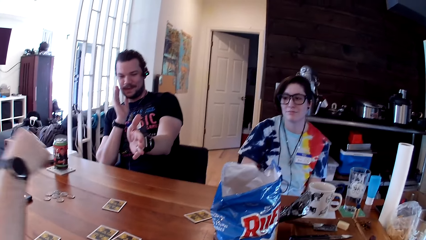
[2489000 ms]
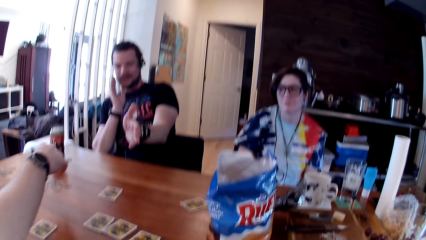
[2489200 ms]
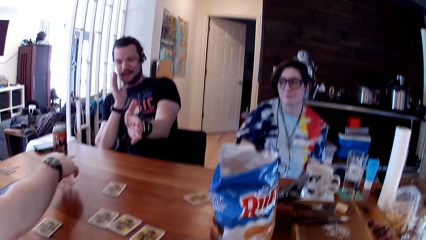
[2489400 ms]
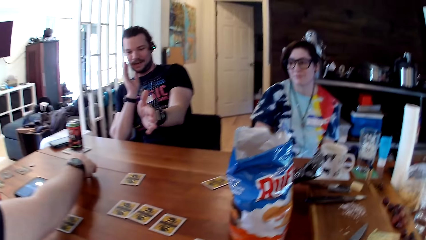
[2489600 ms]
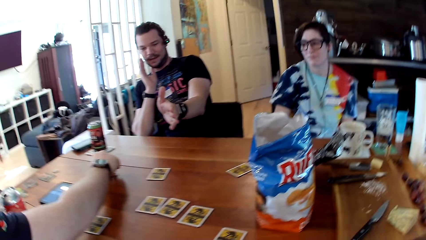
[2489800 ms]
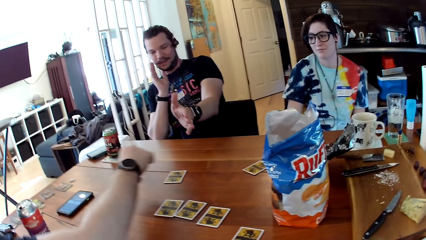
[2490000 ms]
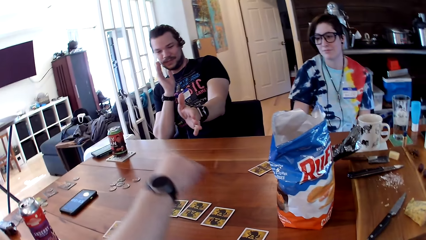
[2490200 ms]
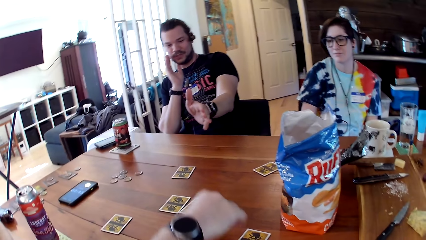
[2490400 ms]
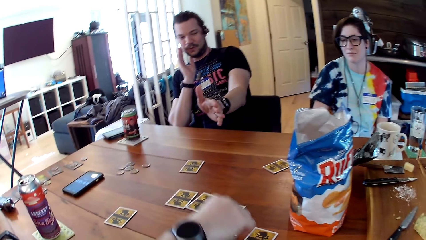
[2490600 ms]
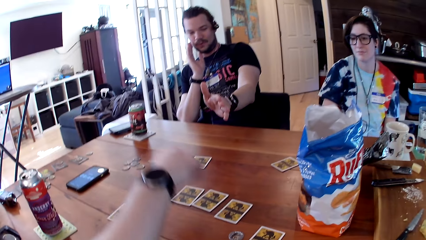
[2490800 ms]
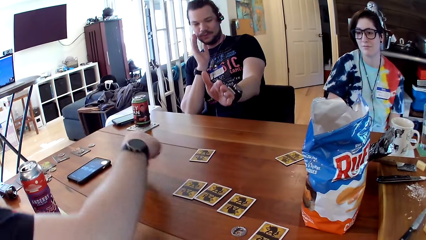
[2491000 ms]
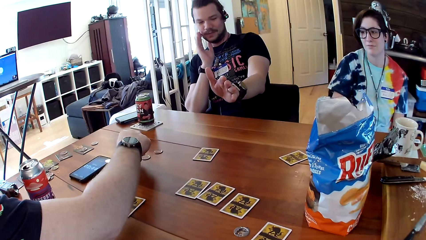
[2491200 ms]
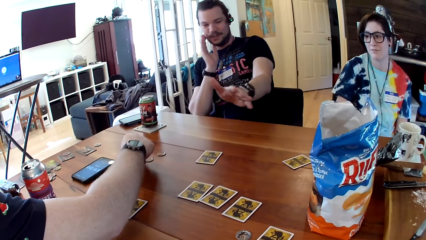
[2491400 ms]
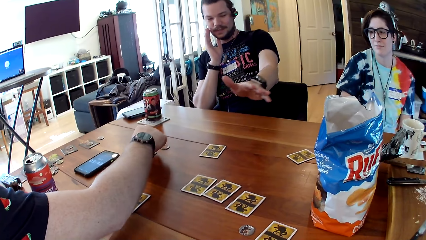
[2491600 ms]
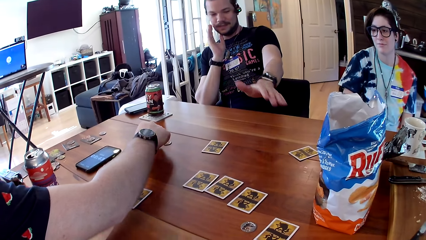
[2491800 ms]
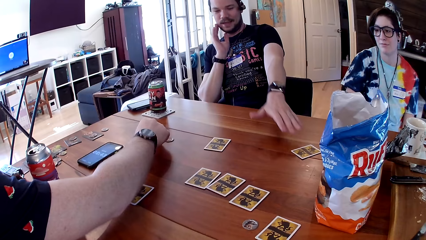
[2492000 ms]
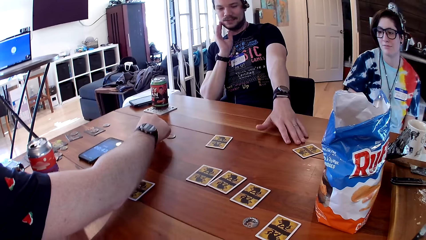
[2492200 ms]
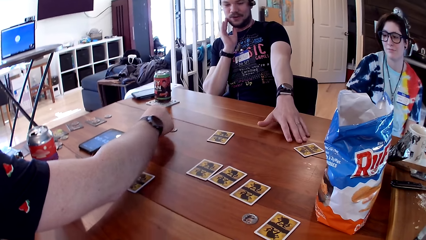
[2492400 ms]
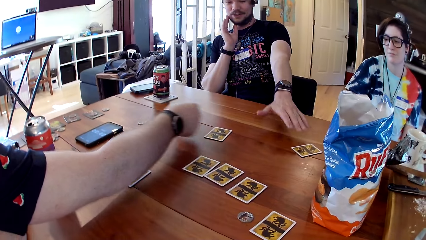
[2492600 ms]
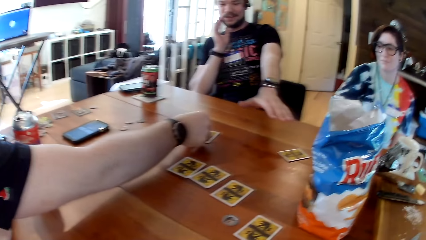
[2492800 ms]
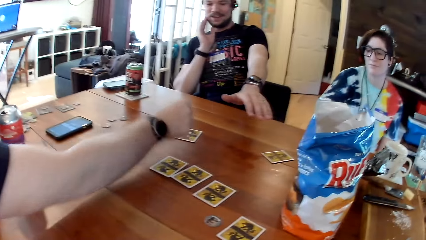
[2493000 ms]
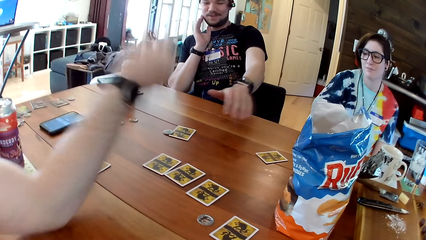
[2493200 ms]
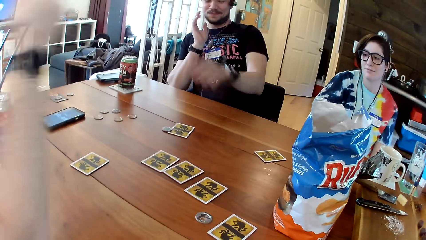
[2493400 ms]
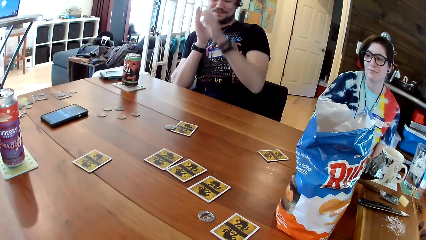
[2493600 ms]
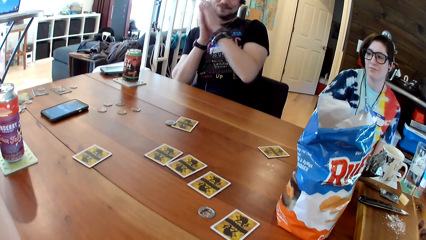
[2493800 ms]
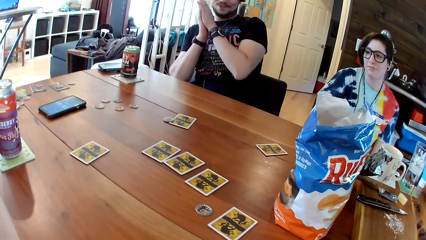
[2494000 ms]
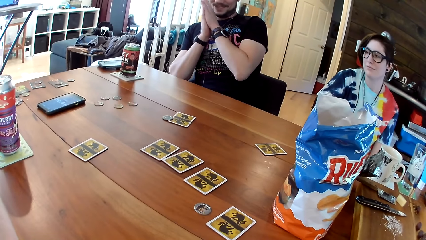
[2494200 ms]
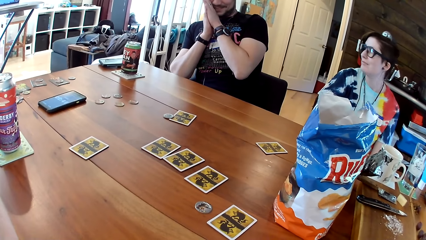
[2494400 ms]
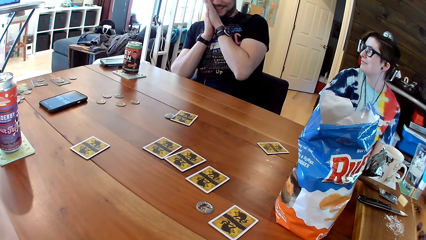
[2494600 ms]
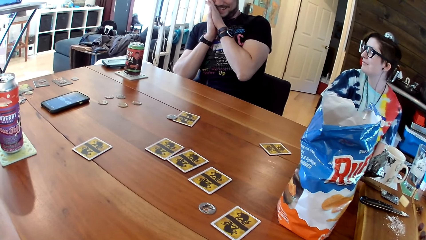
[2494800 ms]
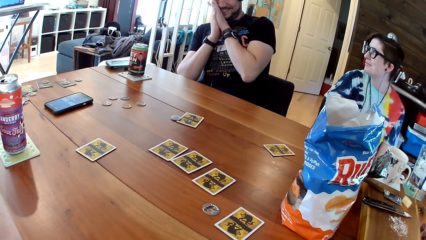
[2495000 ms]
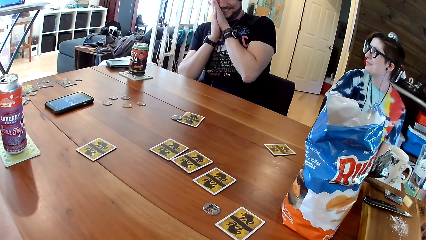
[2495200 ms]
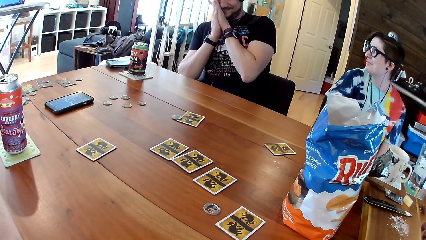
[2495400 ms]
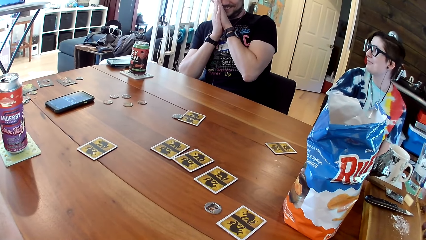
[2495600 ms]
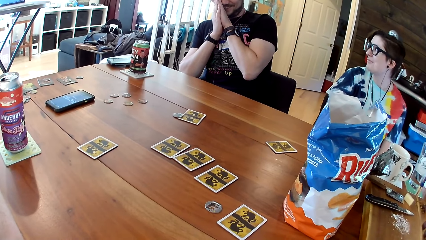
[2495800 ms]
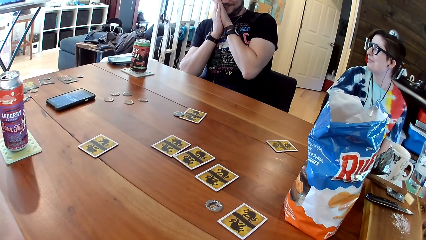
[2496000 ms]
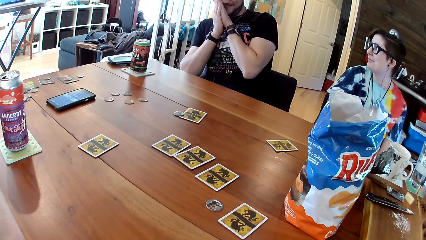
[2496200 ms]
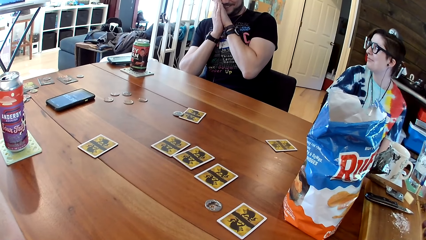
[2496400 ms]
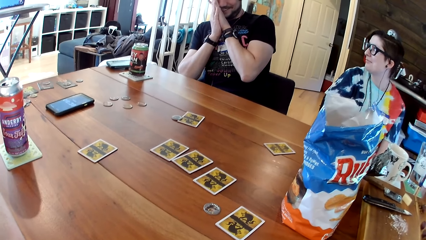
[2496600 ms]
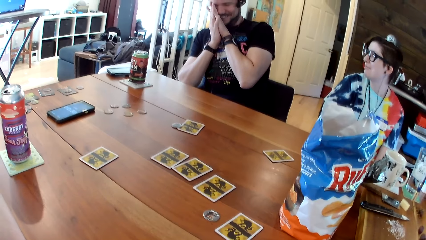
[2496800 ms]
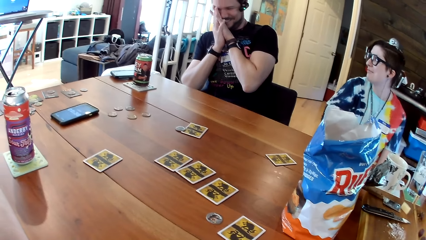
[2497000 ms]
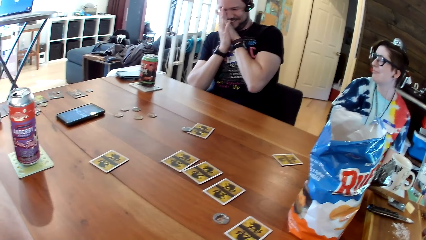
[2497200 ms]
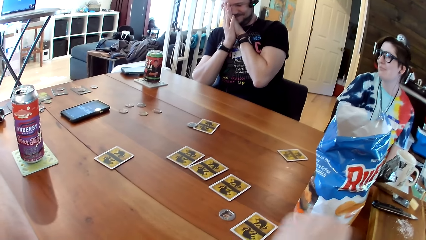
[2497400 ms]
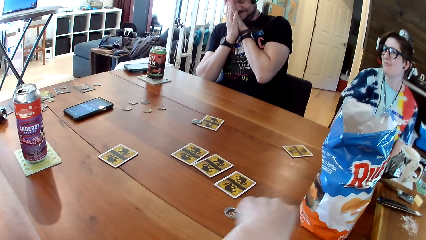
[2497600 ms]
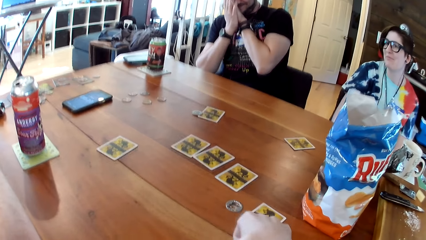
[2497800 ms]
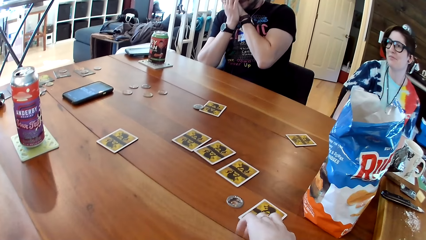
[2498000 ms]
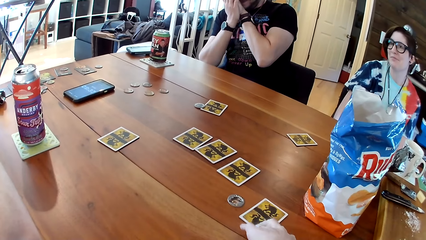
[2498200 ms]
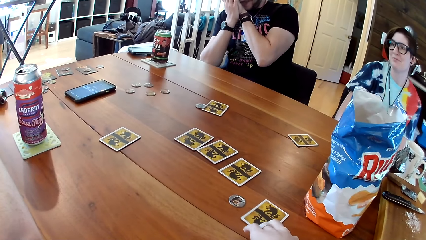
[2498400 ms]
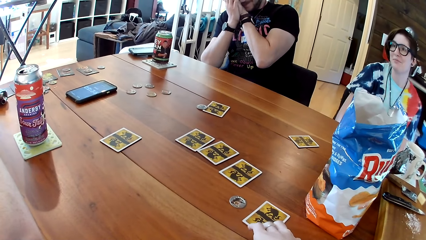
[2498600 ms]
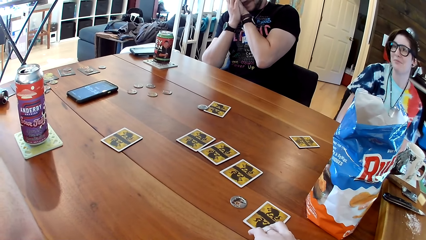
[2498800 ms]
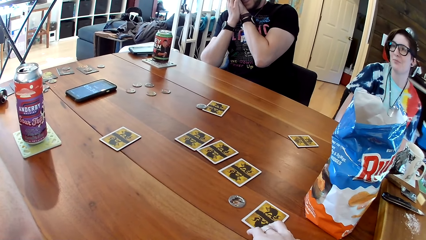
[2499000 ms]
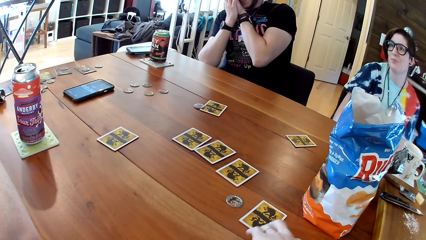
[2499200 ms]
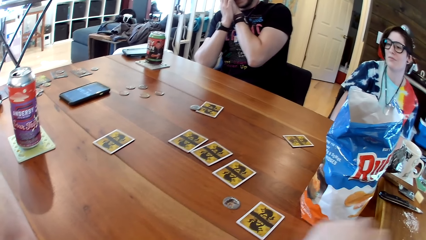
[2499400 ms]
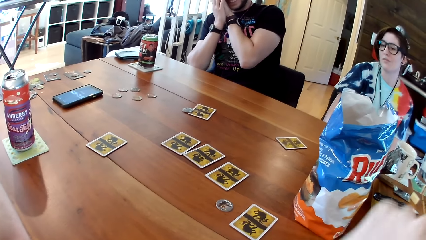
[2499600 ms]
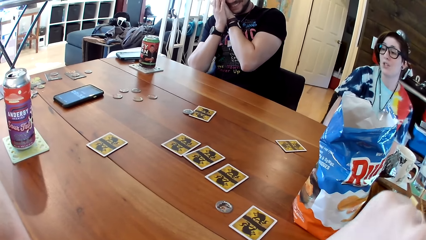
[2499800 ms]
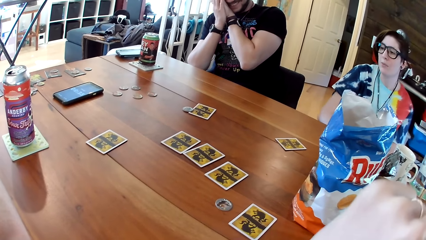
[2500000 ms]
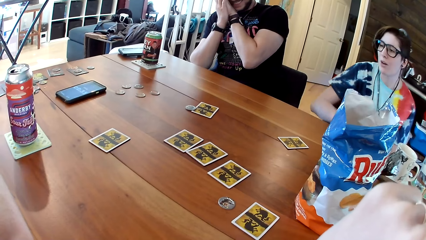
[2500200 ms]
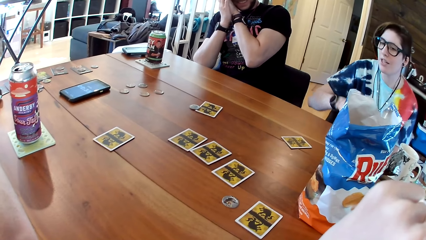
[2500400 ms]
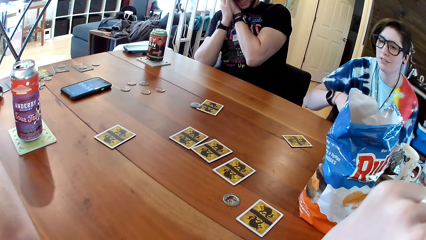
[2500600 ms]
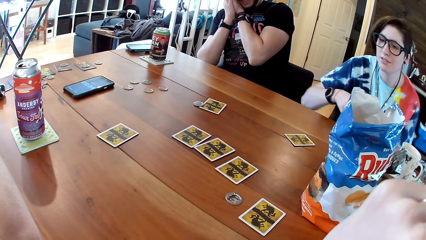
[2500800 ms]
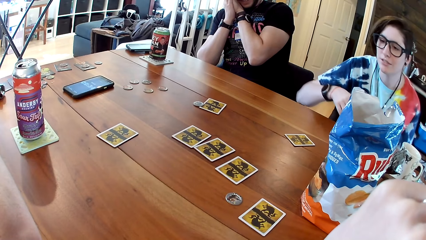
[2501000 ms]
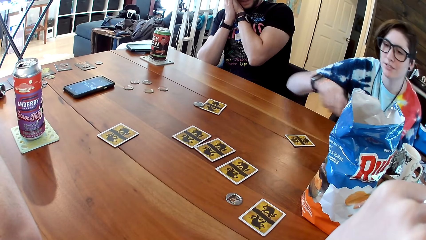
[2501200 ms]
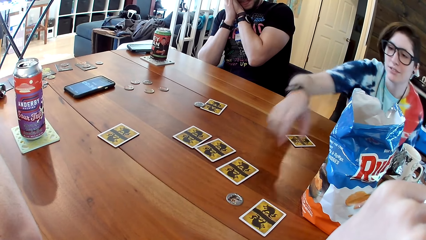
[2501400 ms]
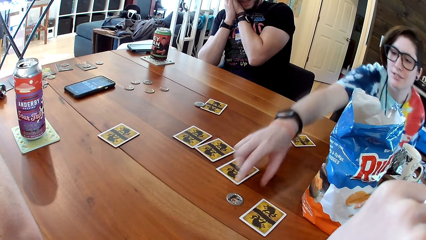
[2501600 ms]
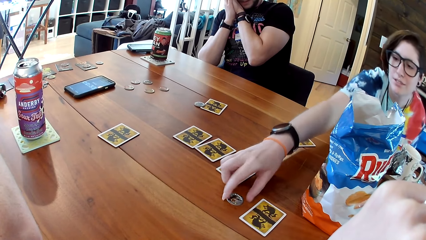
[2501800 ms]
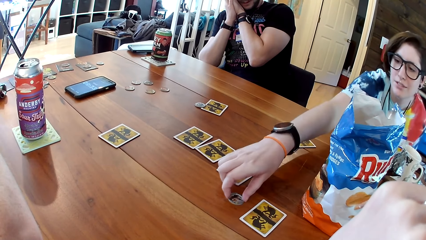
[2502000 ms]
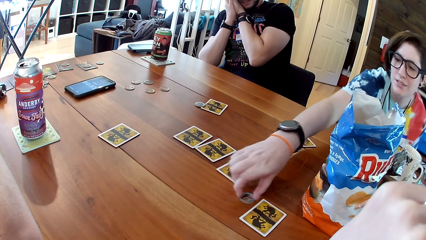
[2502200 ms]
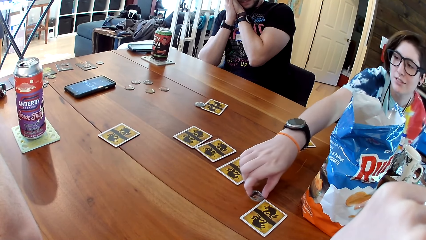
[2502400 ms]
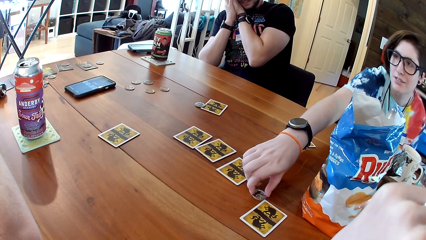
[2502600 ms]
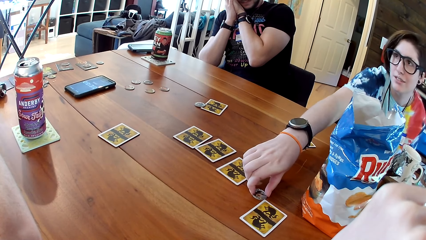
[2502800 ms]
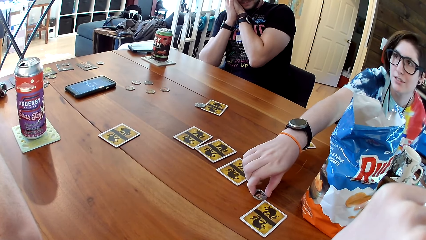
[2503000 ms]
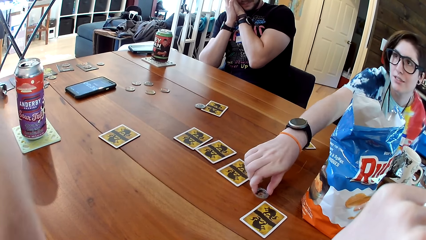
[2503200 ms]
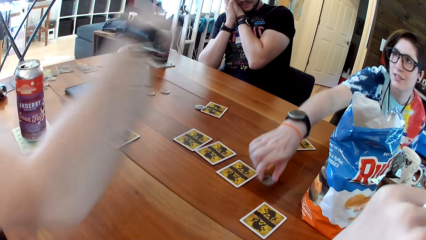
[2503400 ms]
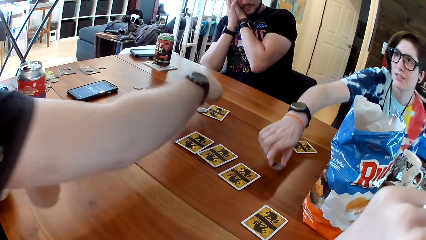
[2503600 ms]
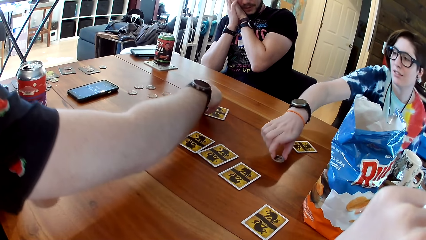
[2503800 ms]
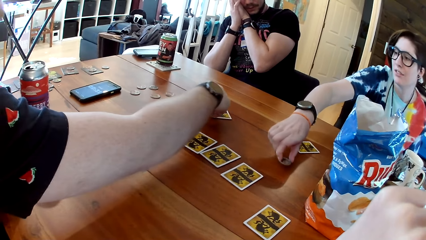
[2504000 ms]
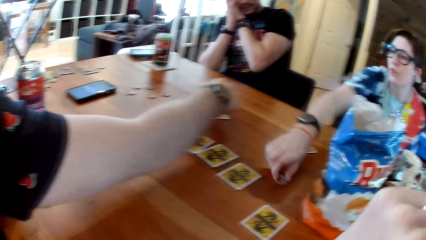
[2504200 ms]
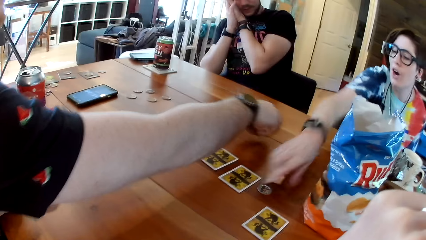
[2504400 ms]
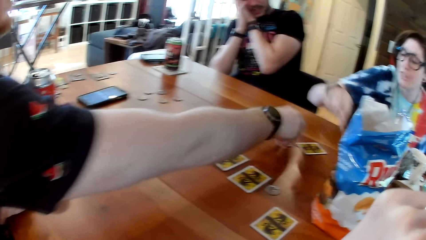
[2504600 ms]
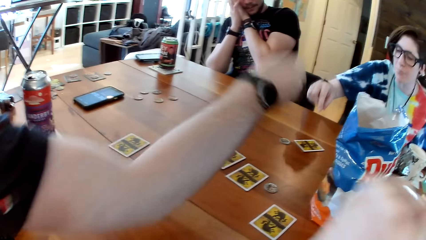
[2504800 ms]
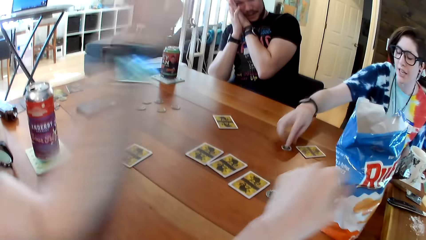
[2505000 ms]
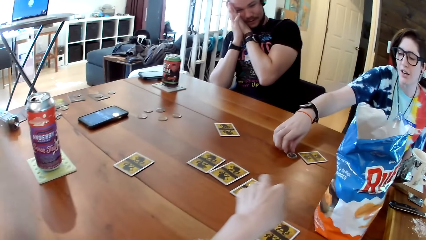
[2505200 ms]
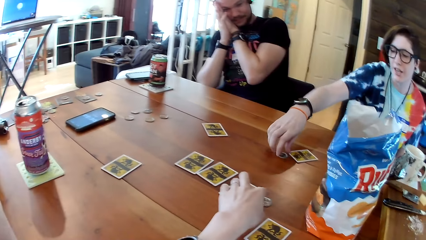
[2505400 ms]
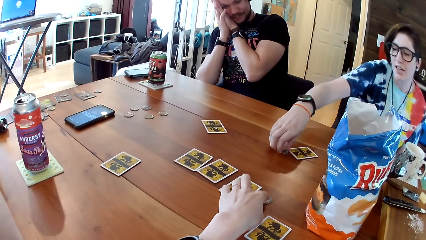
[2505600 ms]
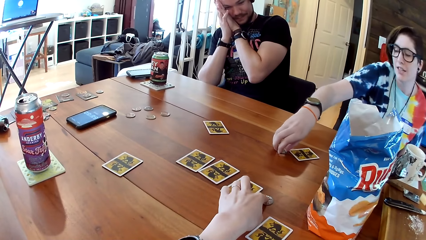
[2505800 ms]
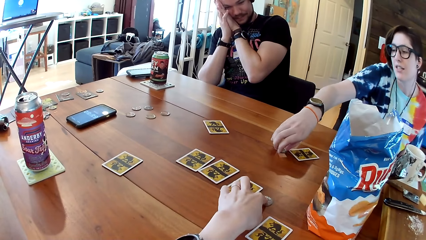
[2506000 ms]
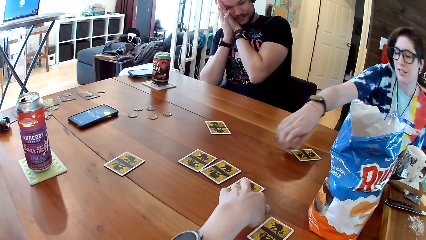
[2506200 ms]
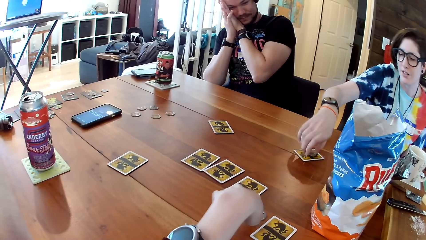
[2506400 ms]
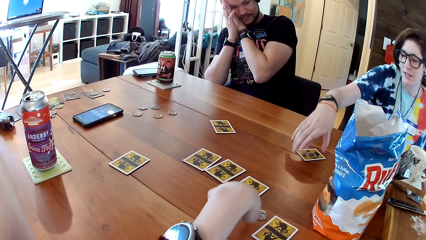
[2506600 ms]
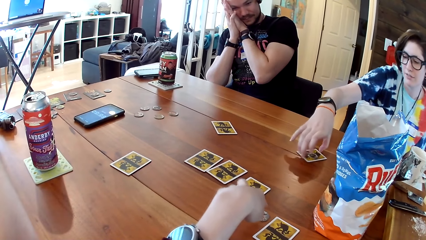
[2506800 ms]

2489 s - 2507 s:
The man takes a coin from the table with his right hand. The man picks a card from the table. The man puts the coin on the table with his right hand. The man takes the coin from the table with his right hand. Another man speaks. The other man puts his left hand on the table and removes his left hand from the table. The first man puts the coin on the table with his right hand and removes his right hand from the table. The other man points at the card on the table. The other man speaks. The camera wearer touches the card. The woman interacts with the camera wearer, the first man and the other man. The camera wearer raises the hand. The woman adjusts the position of the coin on the table with her right hand. The woman speaks. The first man adjusts the position of the coin on the table with his right hand. The first man speaks. The woman removes her right hand from the coin on the table. The first man removes his right hand from the coin on the table. The woman puts the coin on top of the card on the table with her right hand. The woman speaks. The camera wearer adjusts the position of the coin on the table with her left hand. The woman moves something on the table.
